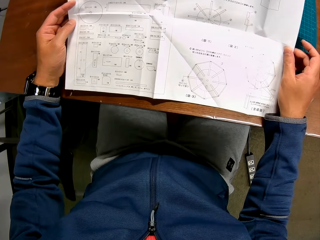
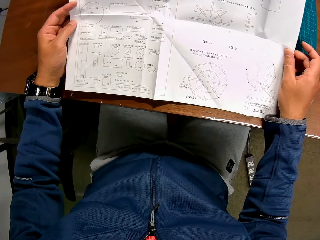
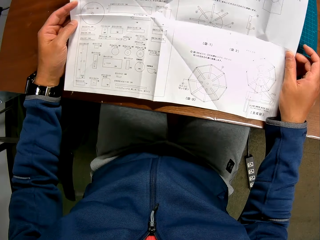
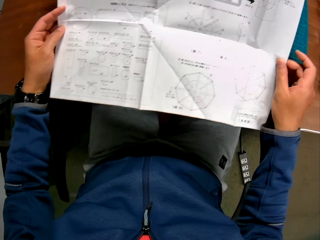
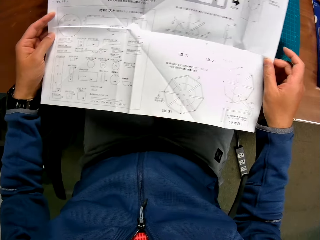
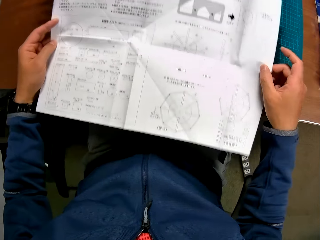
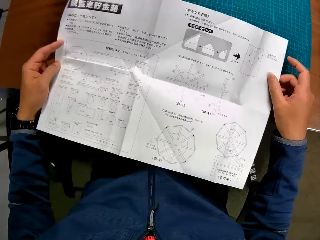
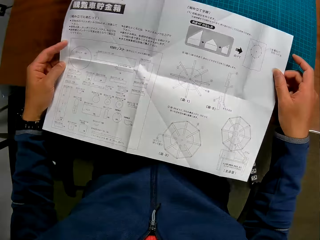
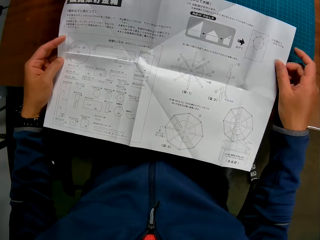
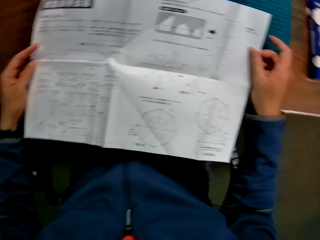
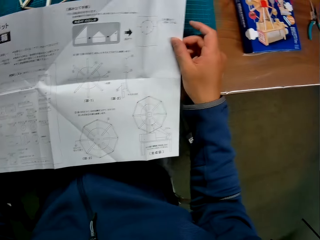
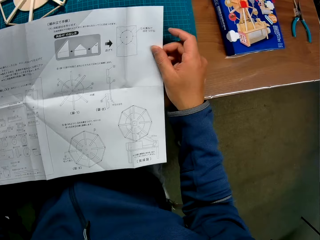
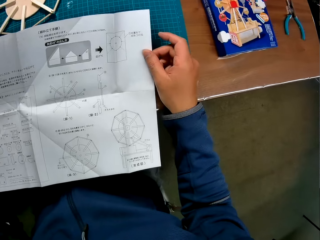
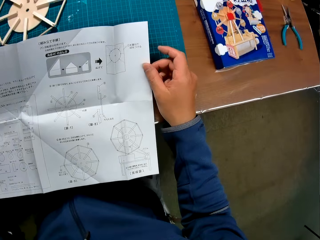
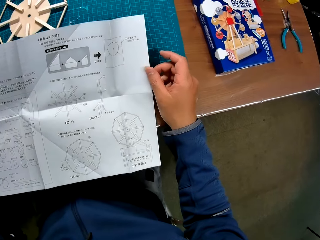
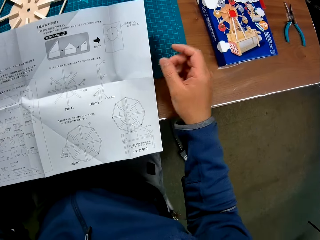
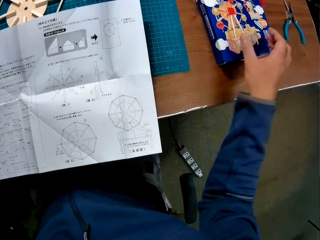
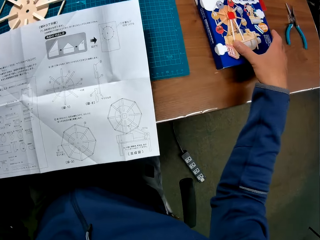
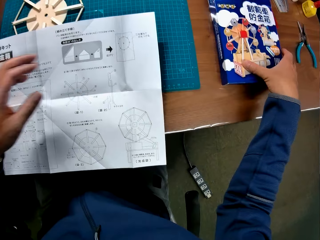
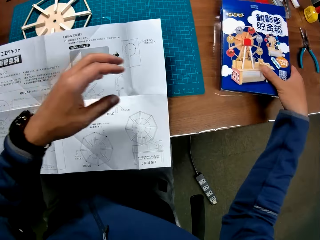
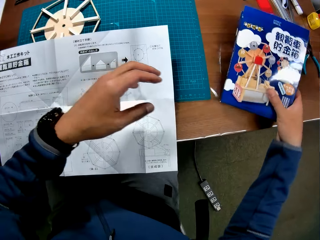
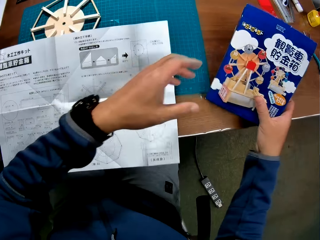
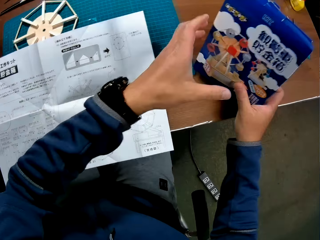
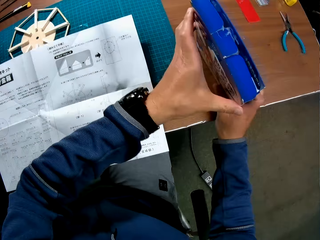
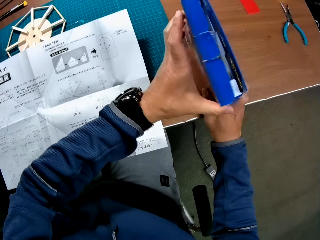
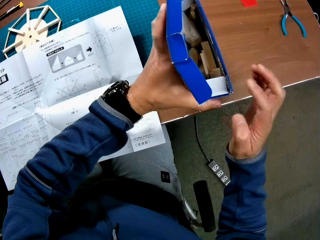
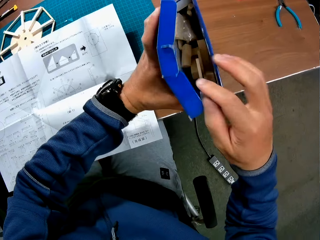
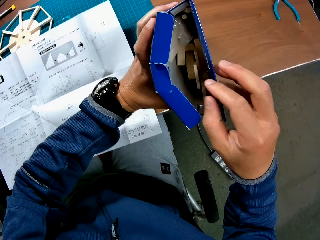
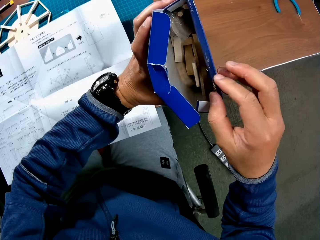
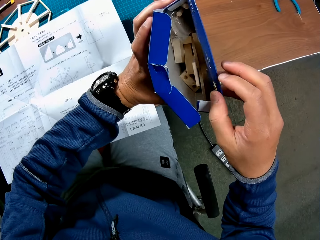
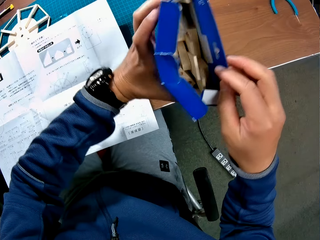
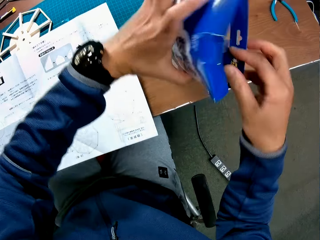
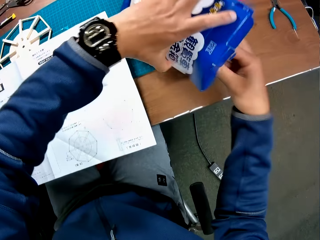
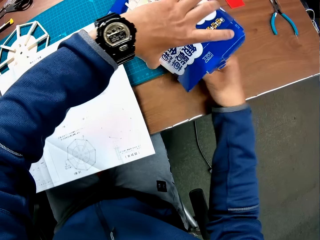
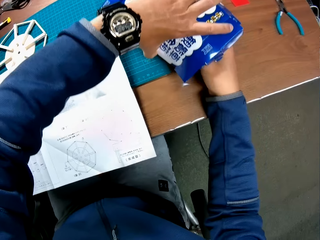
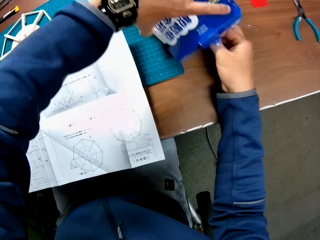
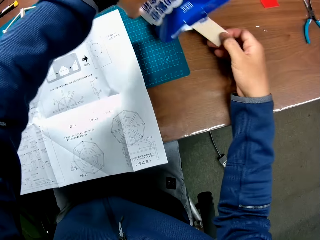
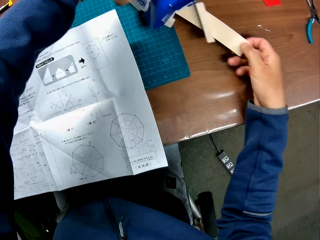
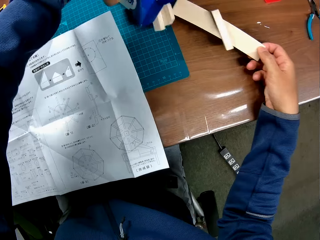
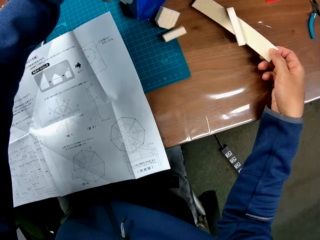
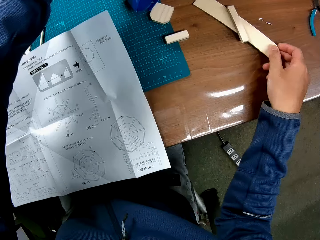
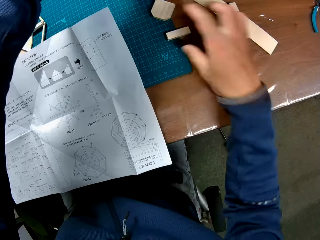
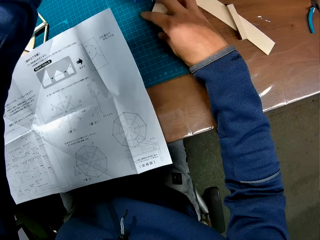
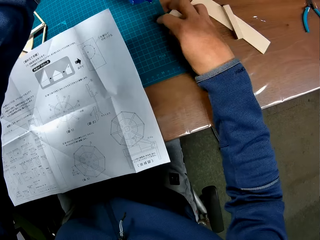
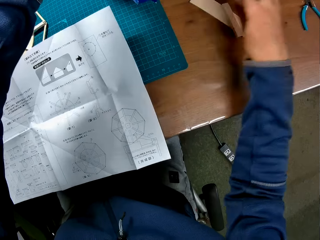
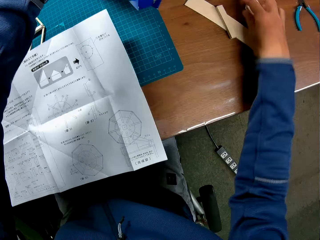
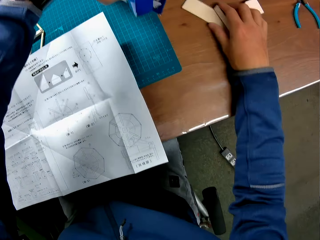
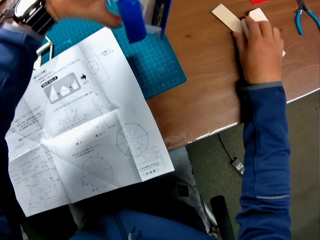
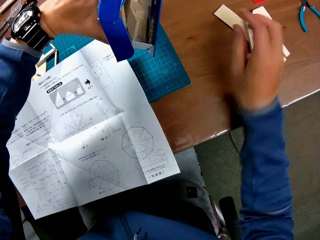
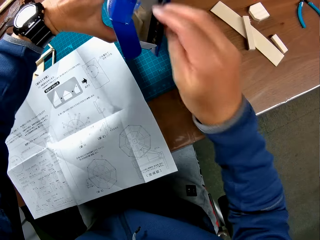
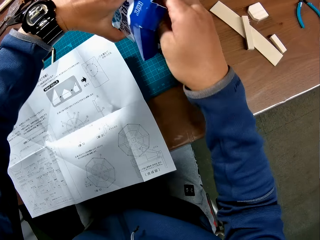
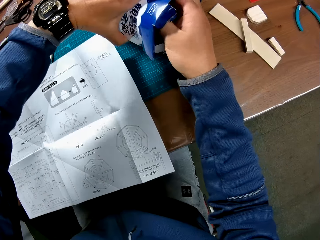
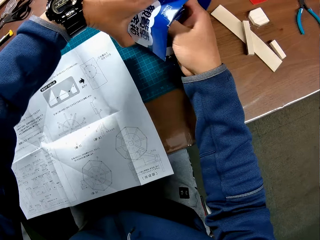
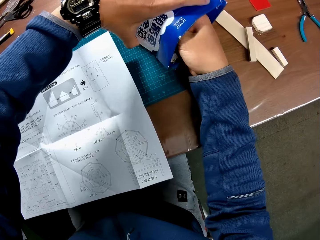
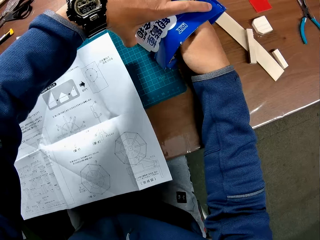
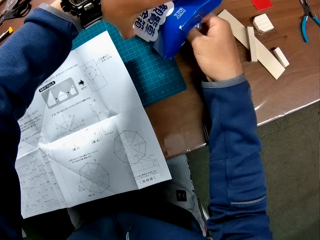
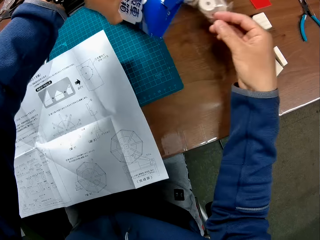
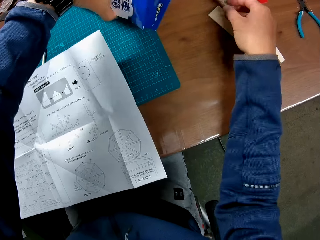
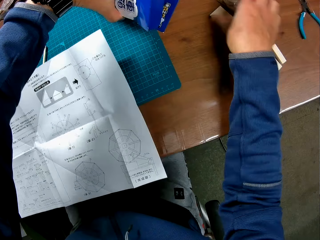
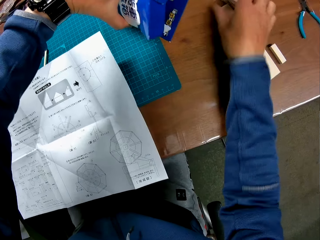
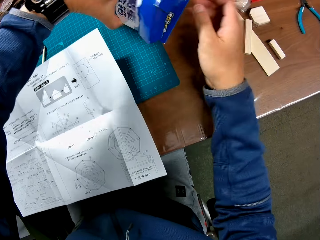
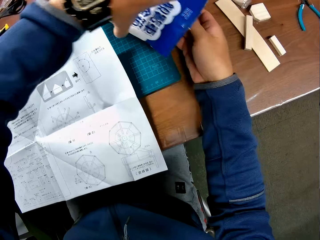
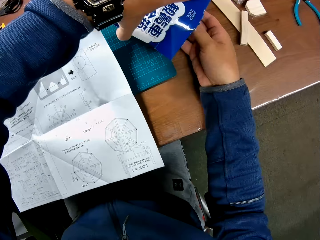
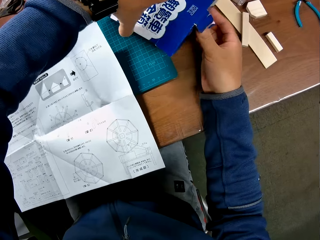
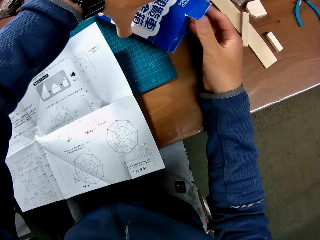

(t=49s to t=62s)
The camera wearer picks up the carton of the wooden mechanical craft on the table. They take out some pieces of wood. They pour out the wooden mechanical craft inside the carton on the table.

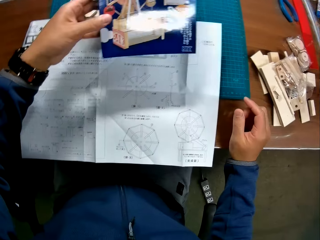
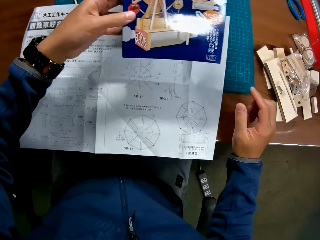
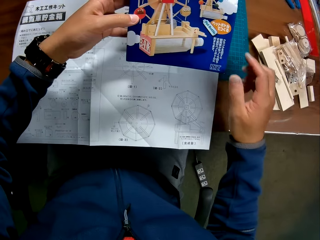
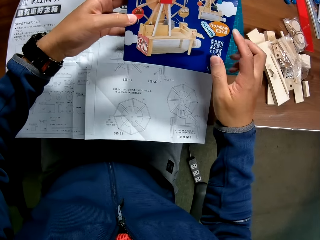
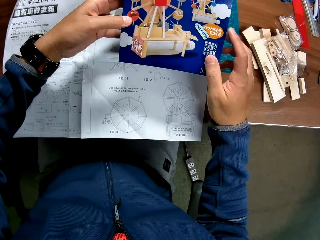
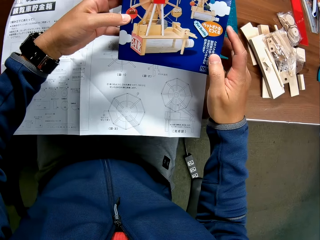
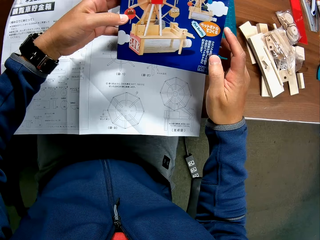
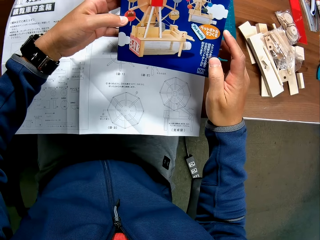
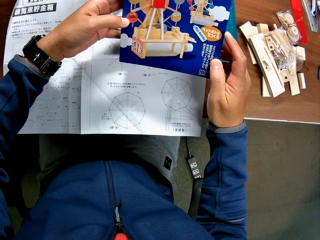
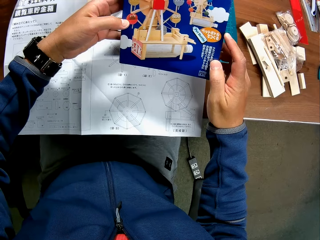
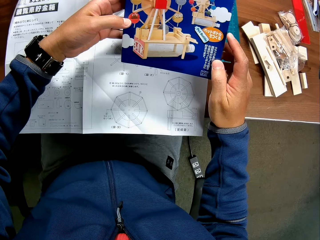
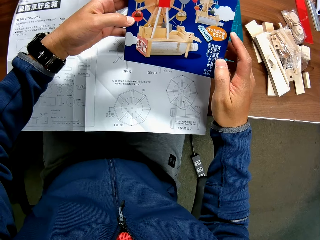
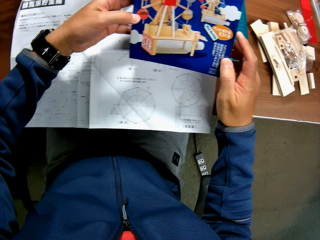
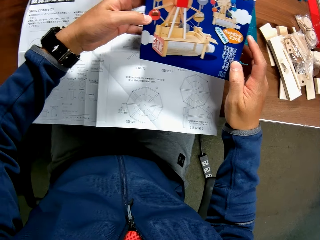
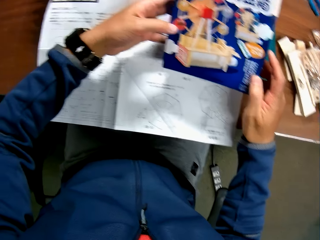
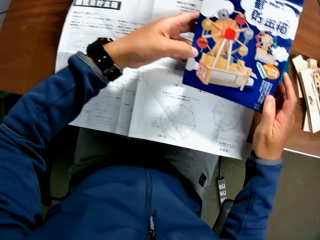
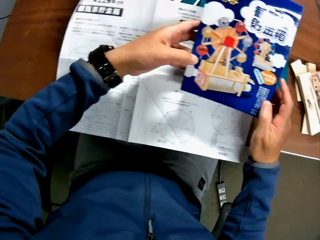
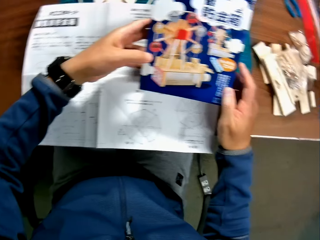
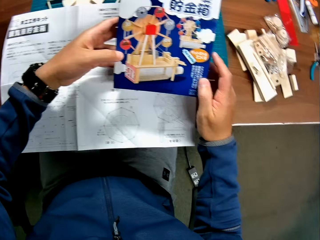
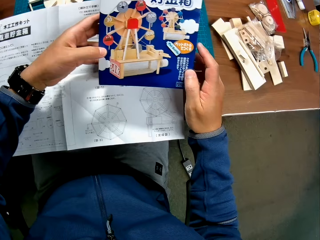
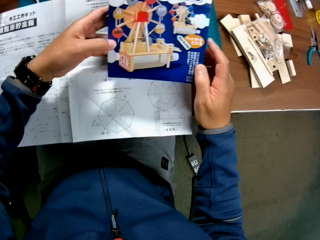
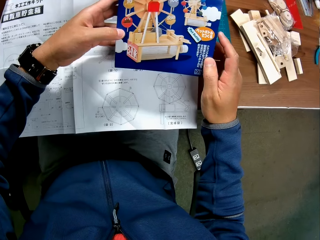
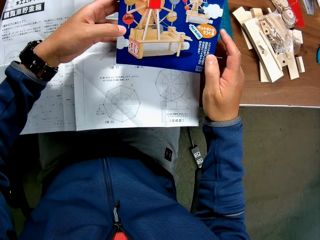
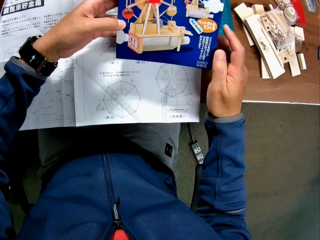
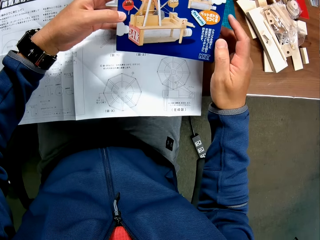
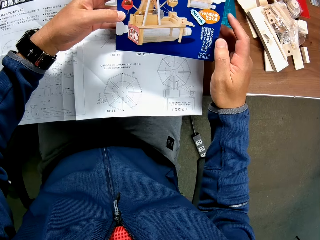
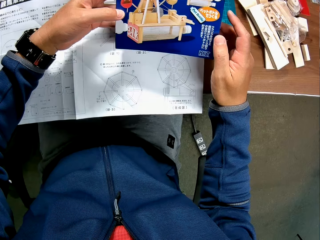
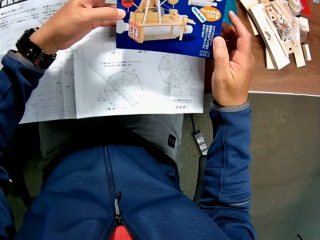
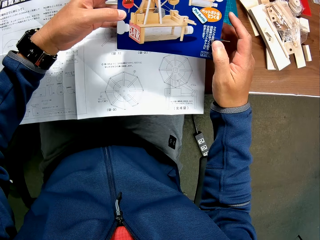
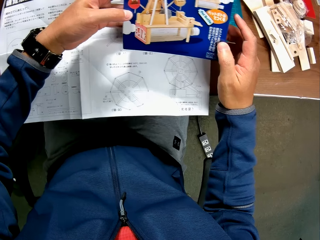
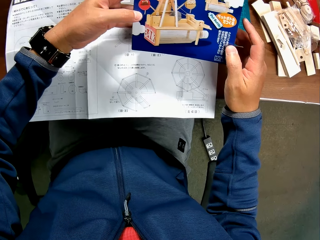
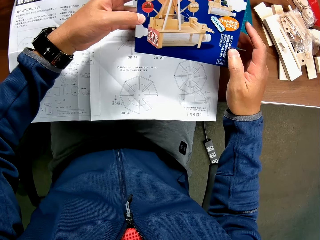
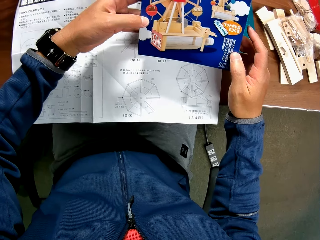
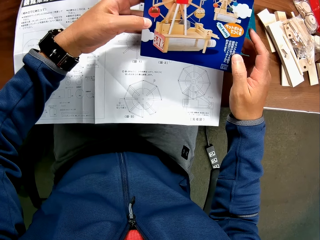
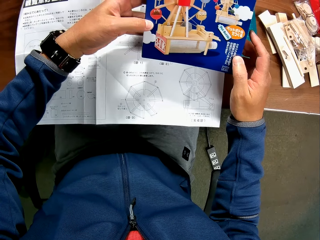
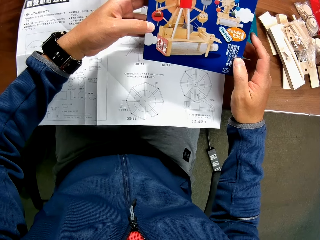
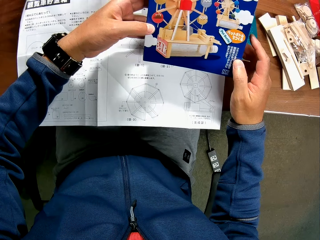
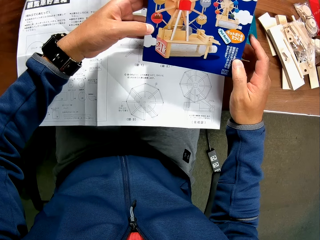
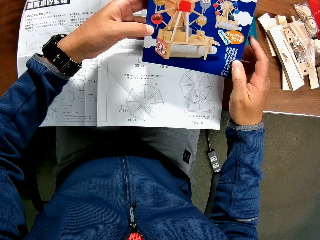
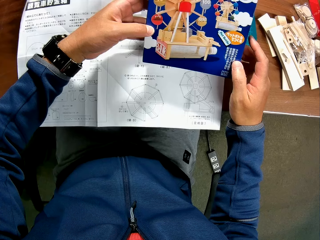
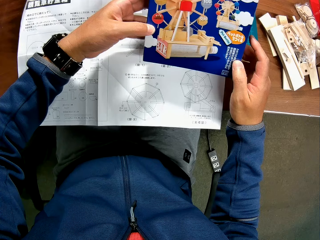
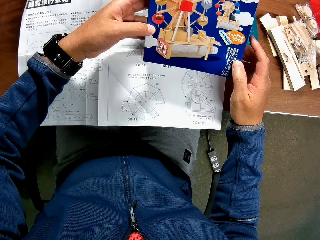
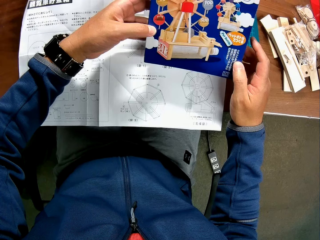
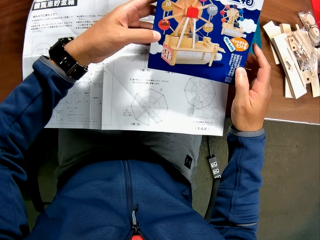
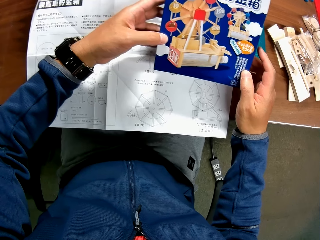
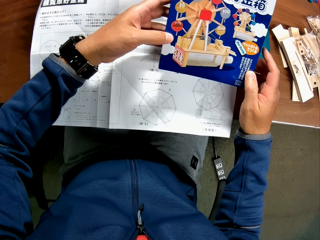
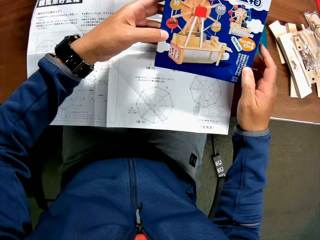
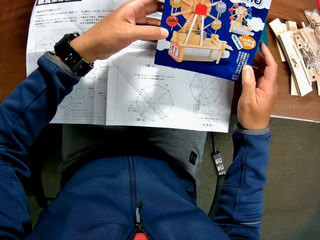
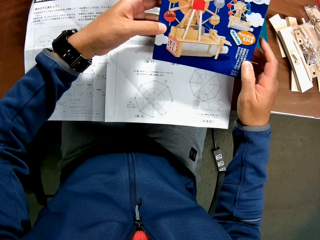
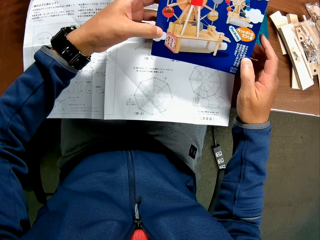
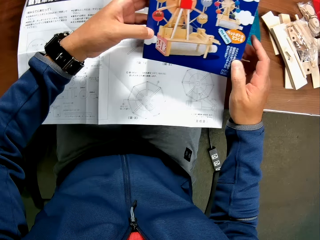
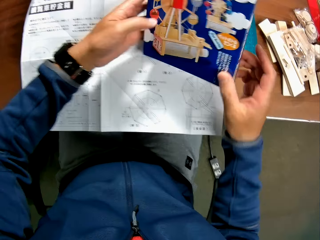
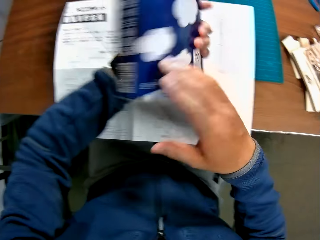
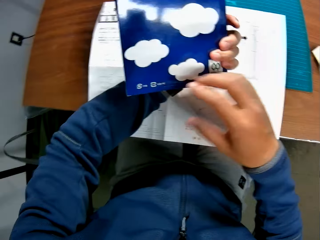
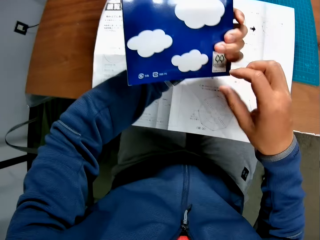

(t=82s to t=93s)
The camera wearer looks at the diagram on the carton.
